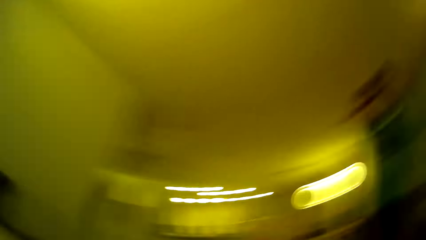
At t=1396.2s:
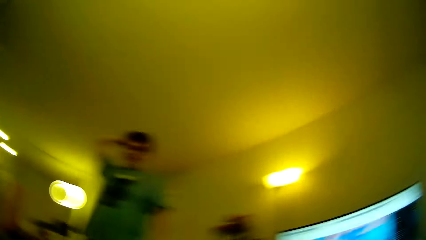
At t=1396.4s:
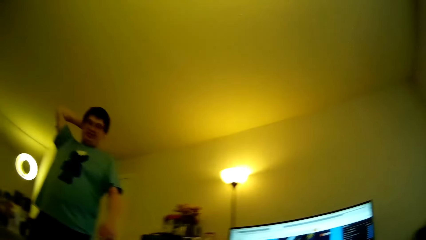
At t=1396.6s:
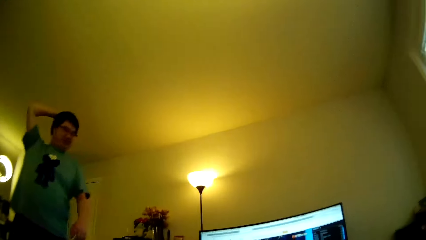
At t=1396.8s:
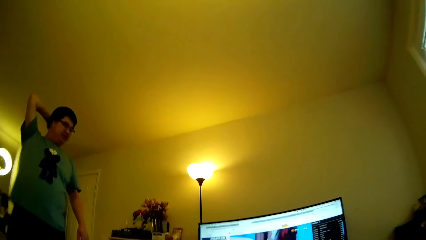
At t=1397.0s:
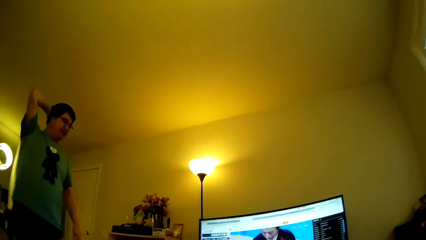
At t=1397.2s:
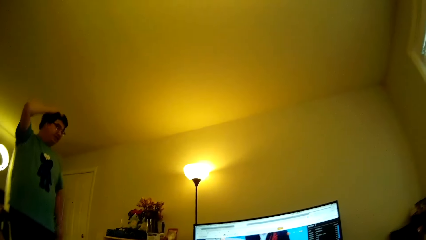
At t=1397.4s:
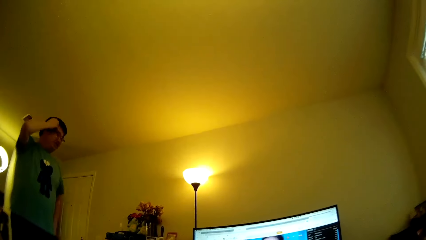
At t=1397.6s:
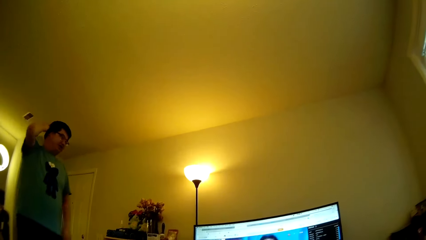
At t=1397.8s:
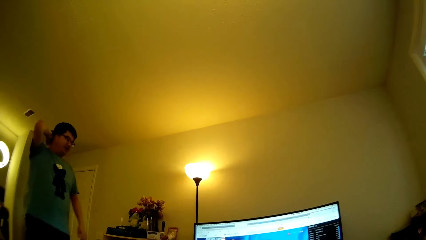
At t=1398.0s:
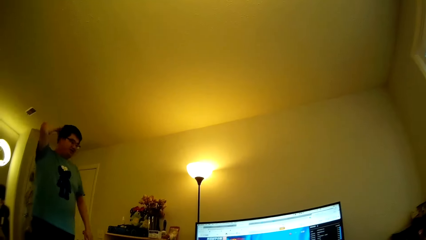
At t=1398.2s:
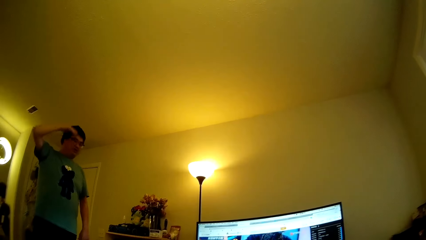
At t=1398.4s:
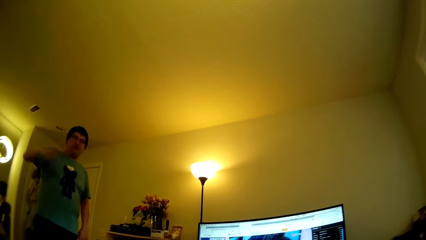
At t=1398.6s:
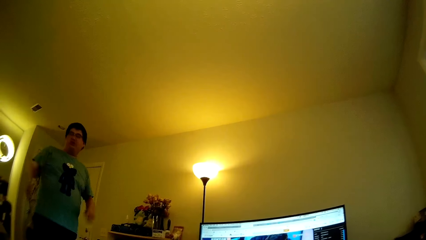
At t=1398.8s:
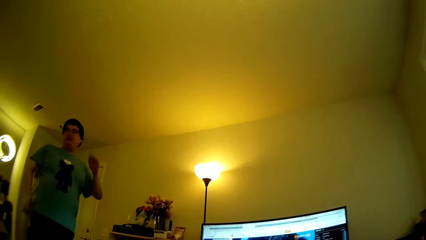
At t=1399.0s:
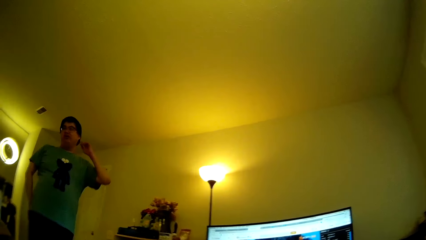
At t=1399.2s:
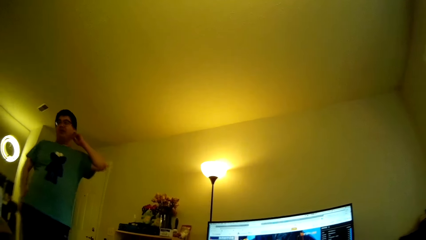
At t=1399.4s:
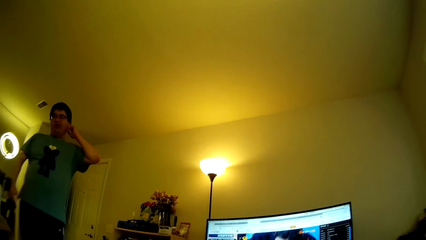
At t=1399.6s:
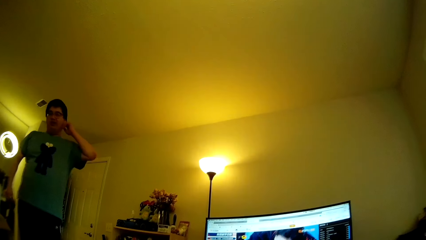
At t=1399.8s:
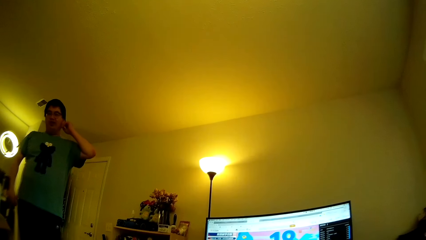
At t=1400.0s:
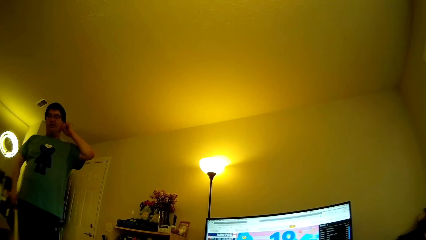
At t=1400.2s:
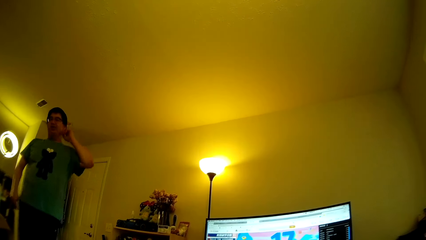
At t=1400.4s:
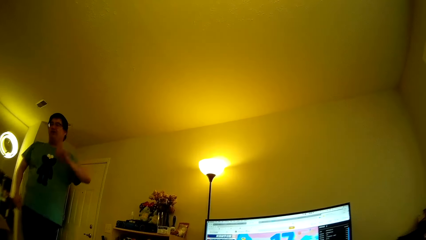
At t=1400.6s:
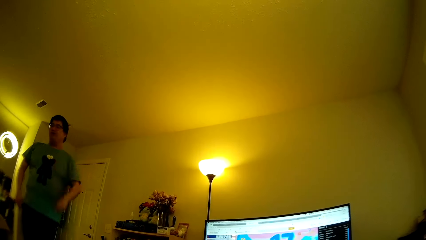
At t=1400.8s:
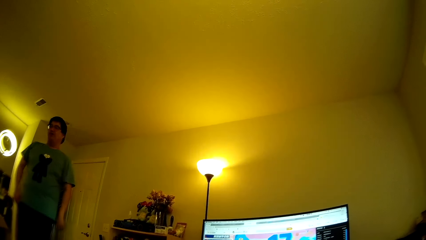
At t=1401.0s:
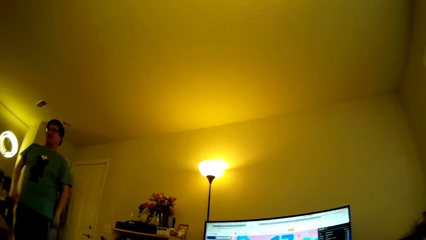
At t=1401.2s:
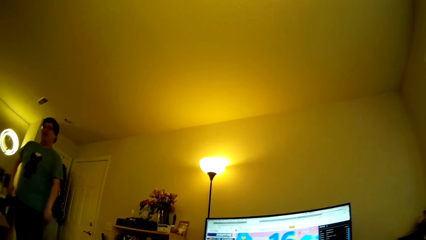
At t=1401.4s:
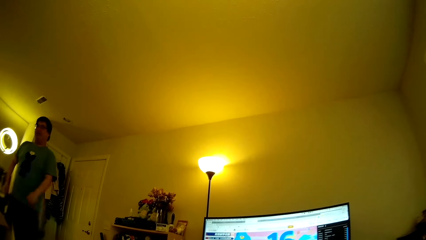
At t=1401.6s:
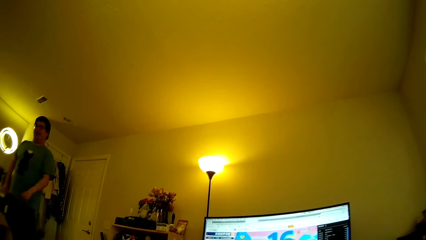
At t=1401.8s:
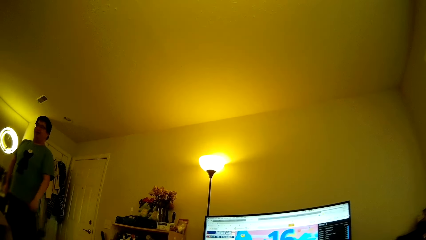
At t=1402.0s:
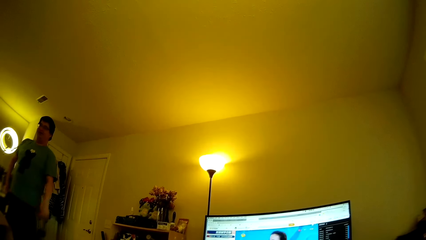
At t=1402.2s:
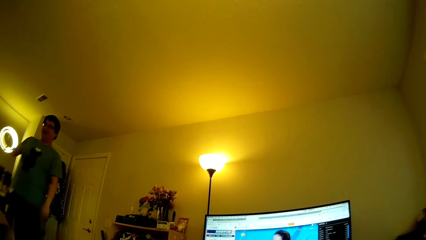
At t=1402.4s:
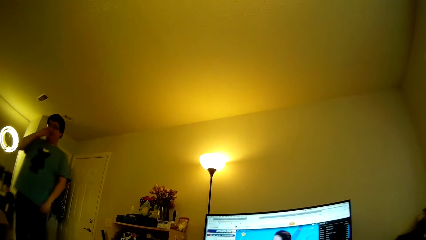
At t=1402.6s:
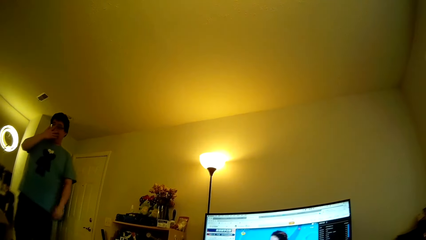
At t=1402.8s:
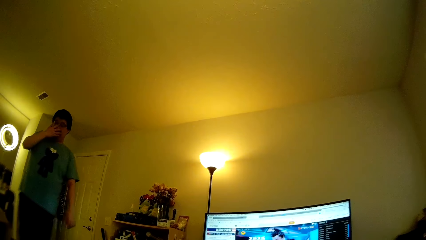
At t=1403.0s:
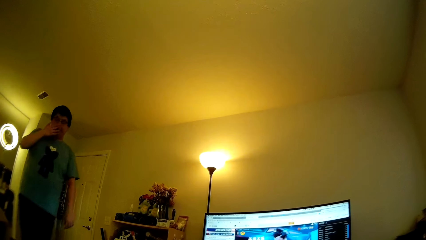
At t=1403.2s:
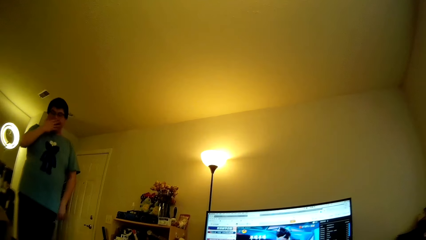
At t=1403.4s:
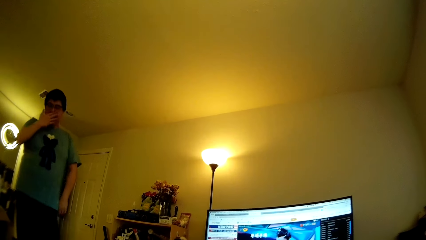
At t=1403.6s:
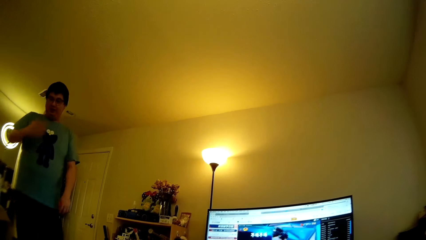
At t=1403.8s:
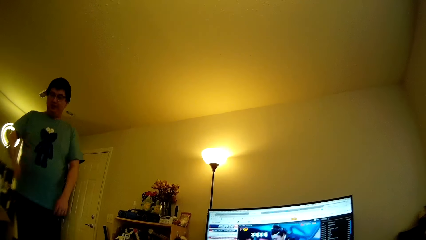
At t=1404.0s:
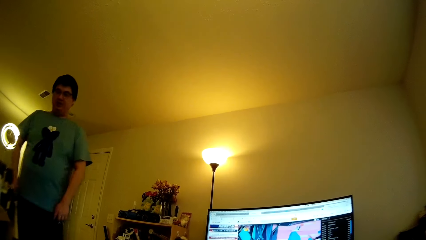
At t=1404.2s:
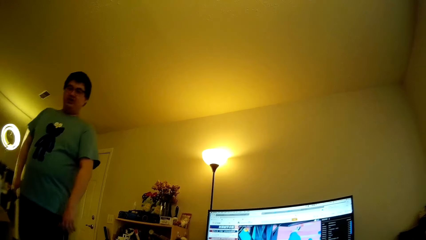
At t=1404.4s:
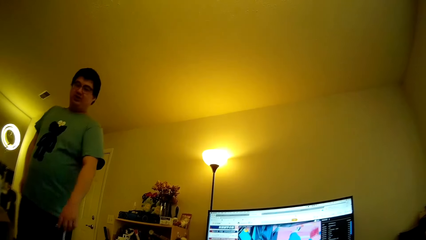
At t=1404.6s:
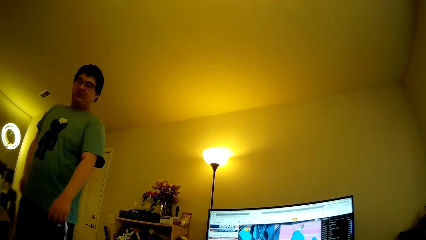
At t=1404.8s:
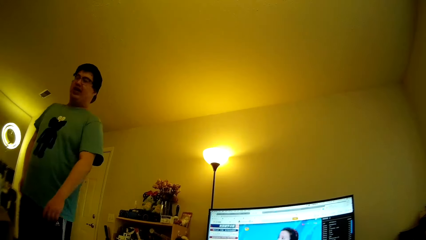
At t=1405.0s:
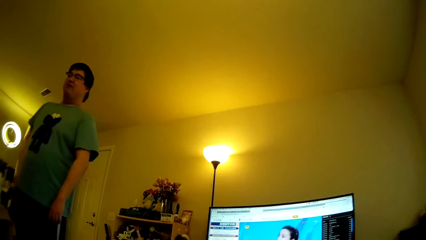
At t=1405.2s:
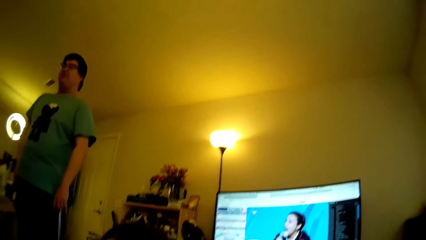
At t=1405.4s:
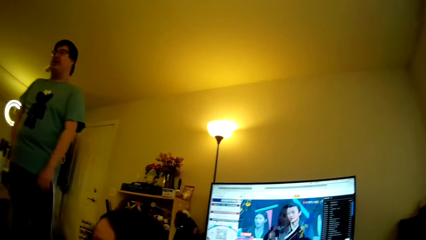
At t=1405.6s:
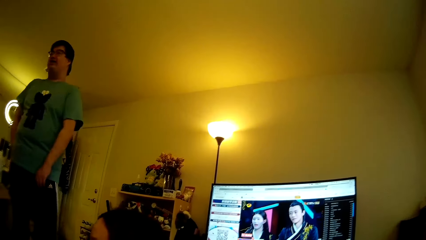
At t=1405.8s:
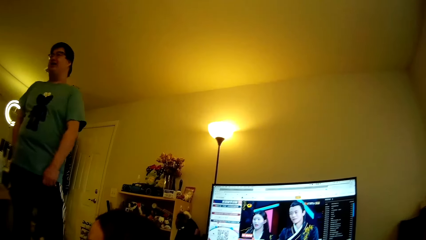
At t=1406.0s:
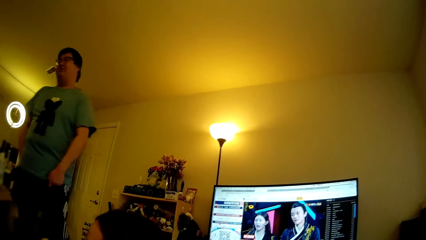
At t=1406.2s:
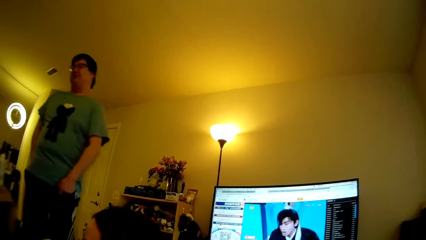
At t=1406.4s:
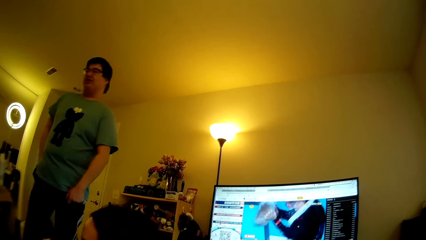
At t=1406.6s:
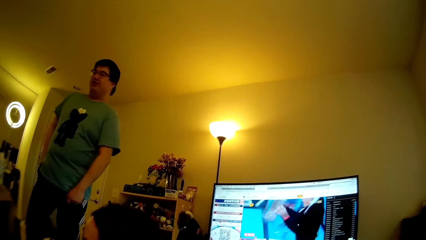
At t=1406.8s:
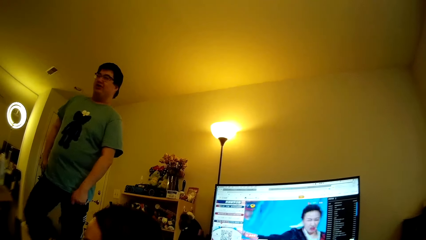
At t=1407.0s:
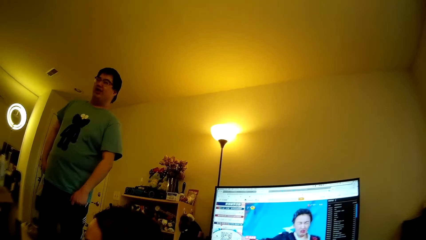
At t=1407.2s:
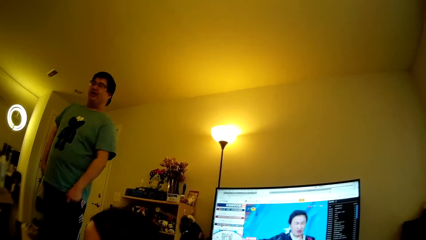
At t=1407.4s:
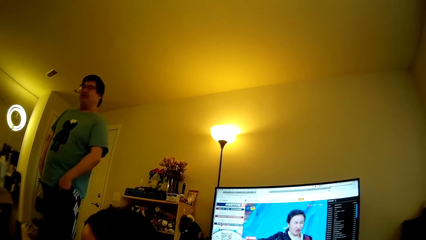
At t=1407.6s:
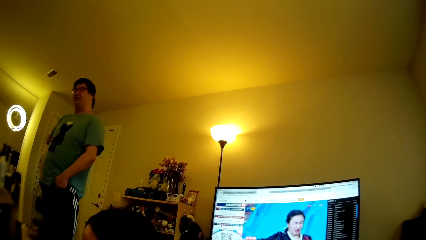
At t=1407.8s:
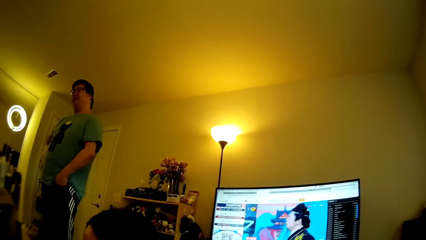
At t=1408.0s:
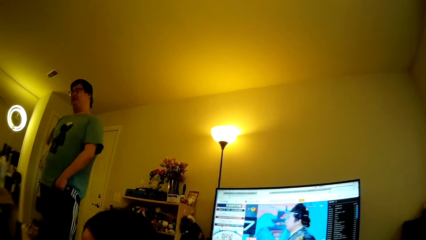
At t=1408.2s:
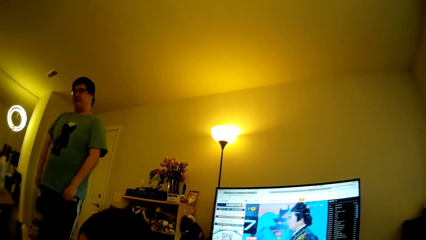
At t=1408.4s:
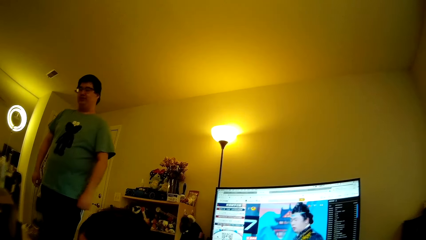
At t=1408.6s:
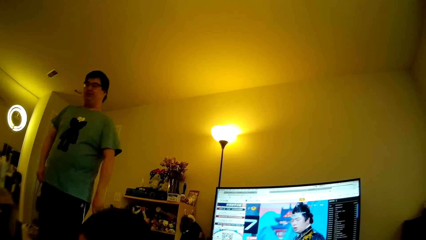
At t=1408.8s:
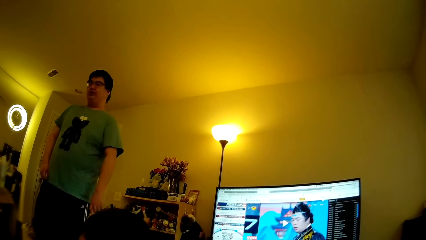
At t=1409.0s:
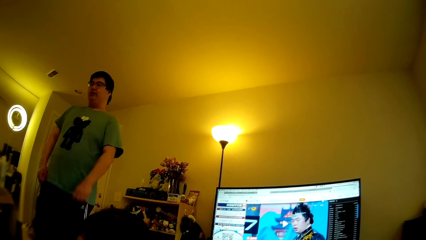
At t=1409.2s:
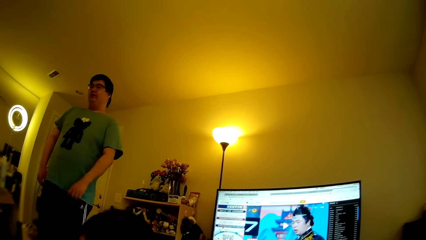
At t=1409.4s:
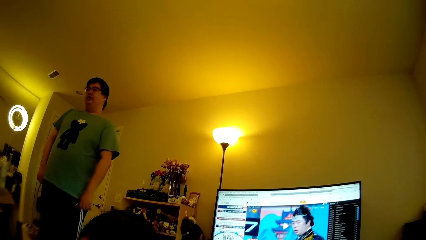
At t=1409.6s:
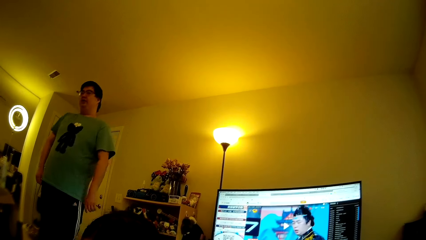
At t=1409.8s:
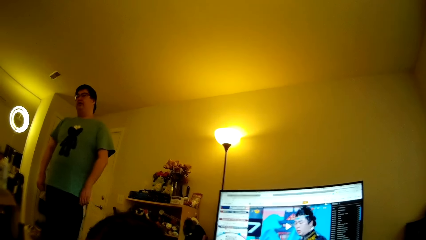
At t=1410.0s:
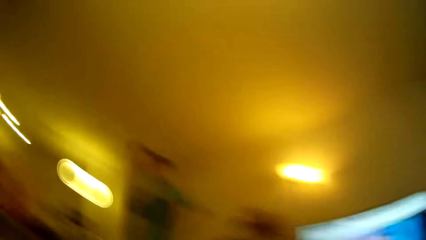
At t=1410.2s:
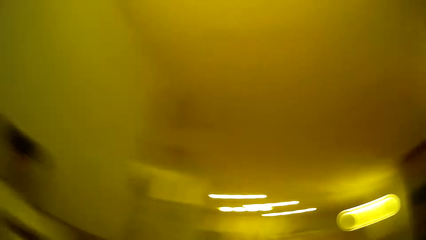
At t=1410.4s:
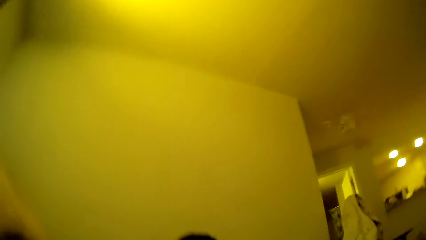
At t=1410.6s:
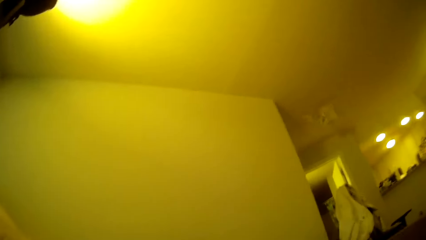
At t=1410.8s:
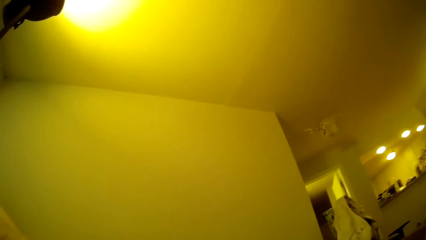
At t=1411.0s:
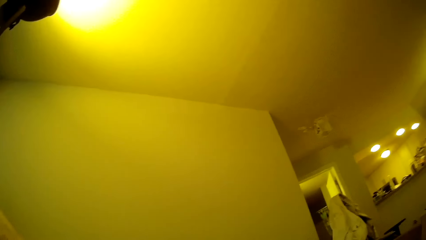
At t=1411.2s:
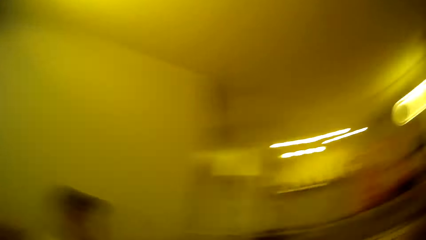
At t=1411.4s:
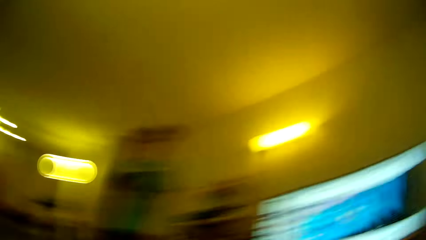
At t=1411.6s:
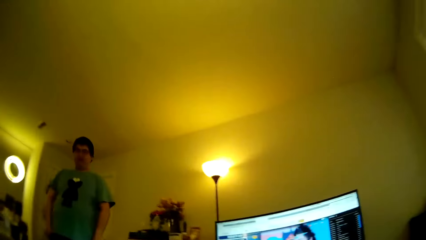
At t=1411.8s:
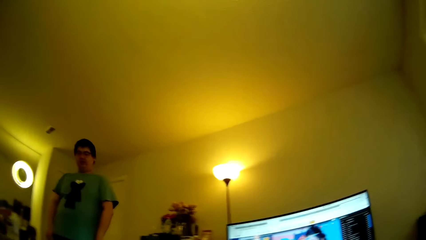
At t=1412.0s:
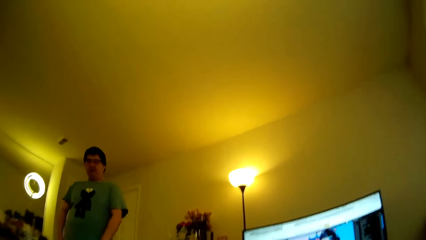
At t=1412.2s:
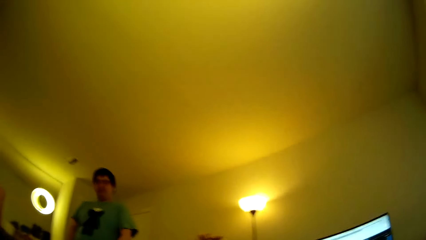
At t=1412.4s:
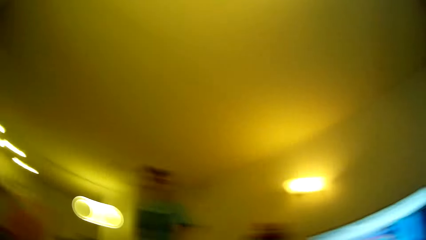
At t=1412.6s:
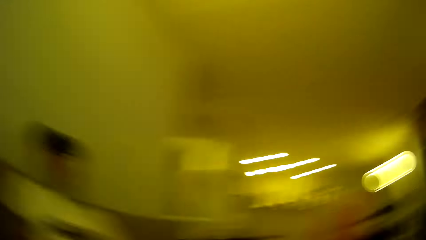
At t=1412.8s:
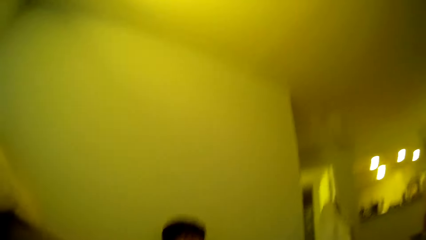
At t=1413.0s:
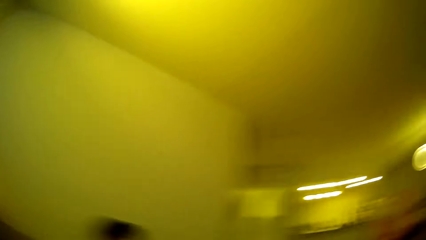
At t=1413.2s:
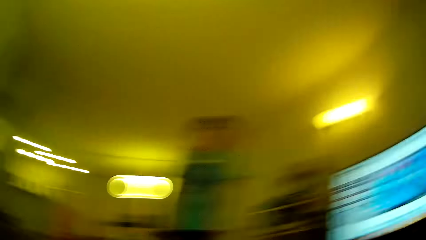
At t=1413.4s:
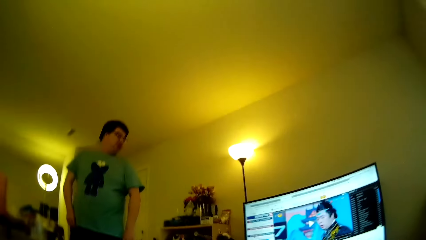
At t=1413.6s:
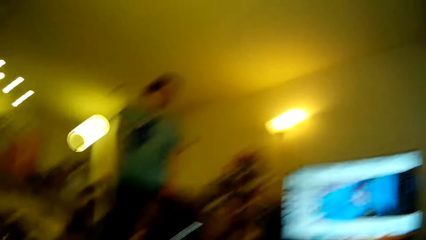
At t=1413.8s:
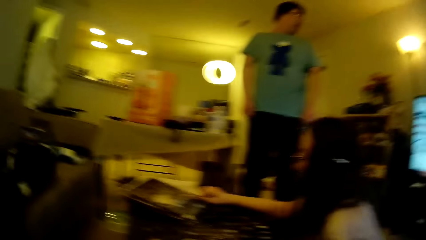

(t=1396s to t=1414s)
A man adjusts the hair and touches the hair. The man moves the hand and touches his left ear. The man touches the nose, rubs the face with a hand and steps forward. The camera wearer looks around. The man adjusts the trouser. The camera wearer looks around the house. The man looks around. The camera wearer looks around.
